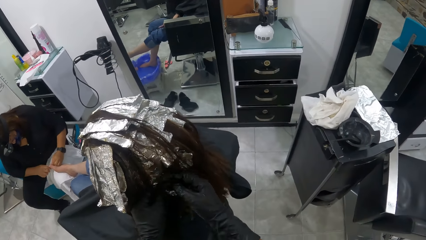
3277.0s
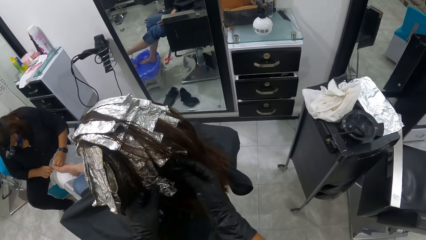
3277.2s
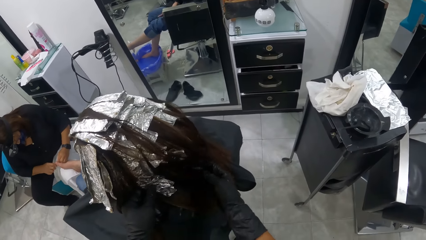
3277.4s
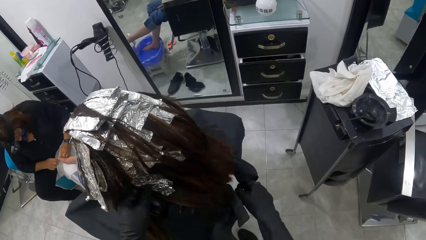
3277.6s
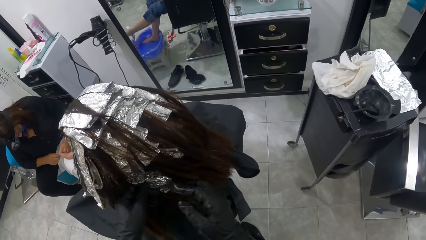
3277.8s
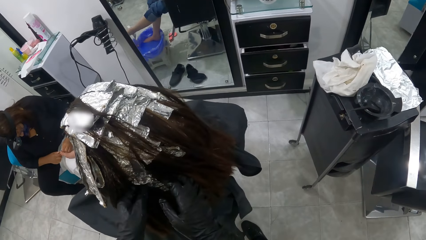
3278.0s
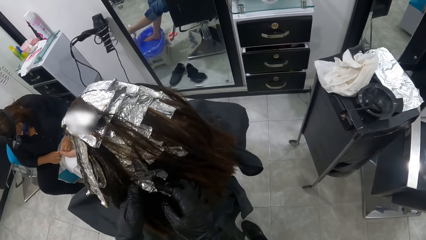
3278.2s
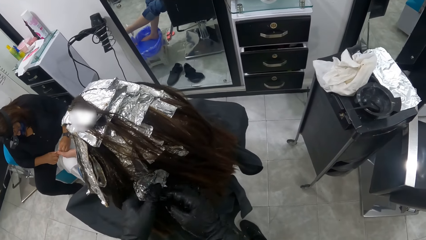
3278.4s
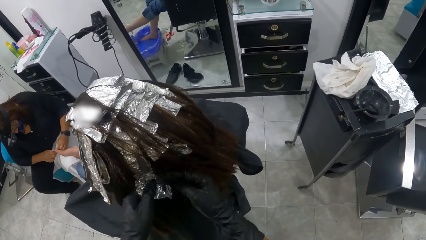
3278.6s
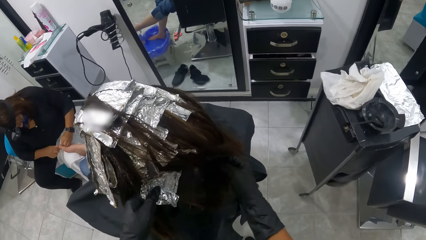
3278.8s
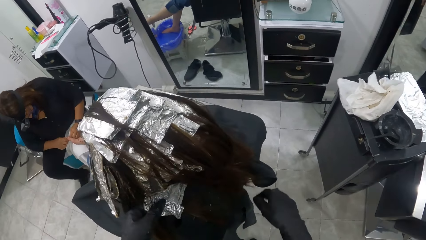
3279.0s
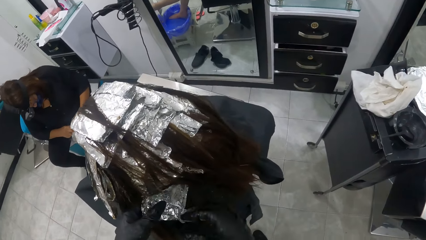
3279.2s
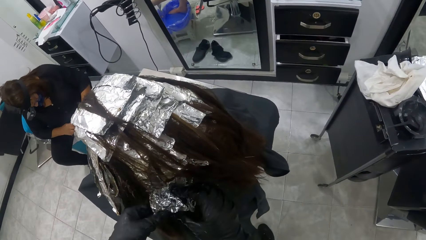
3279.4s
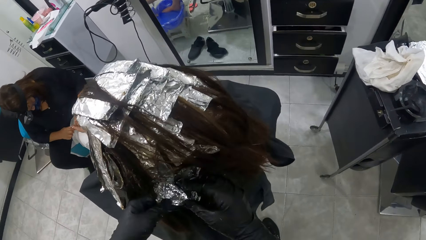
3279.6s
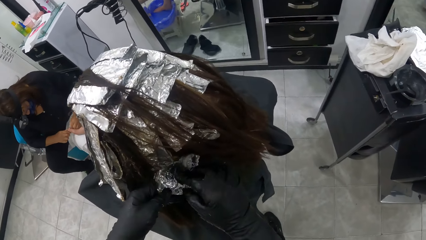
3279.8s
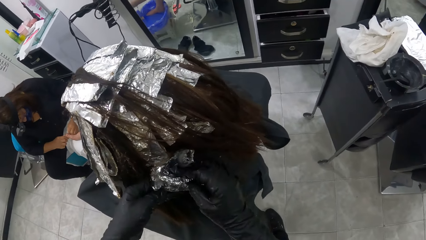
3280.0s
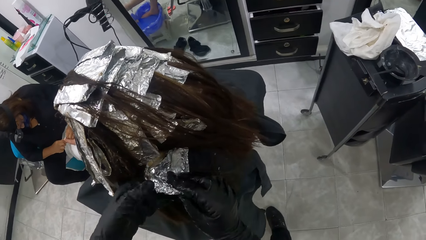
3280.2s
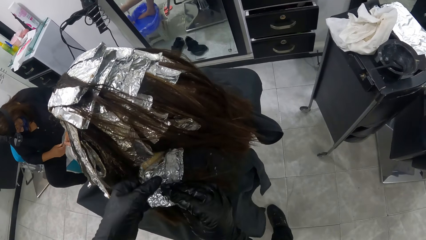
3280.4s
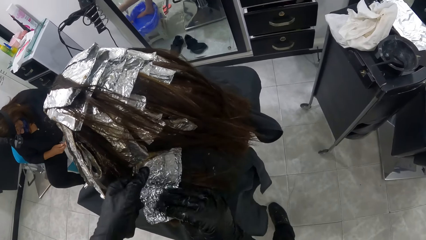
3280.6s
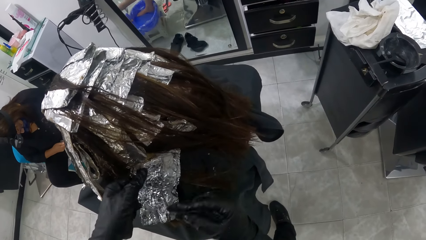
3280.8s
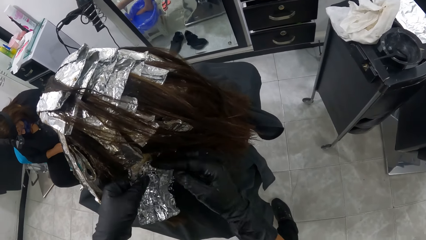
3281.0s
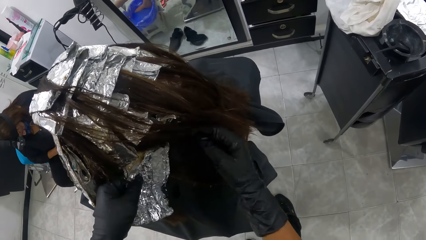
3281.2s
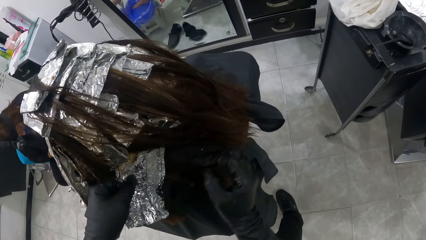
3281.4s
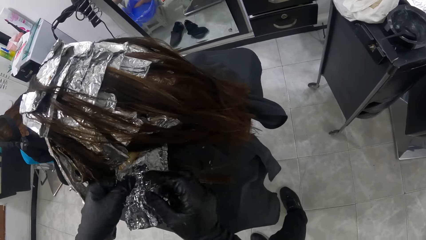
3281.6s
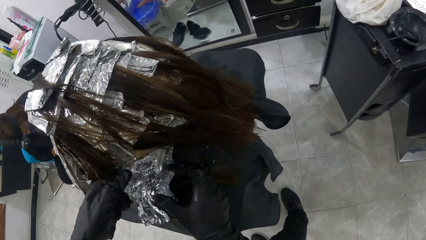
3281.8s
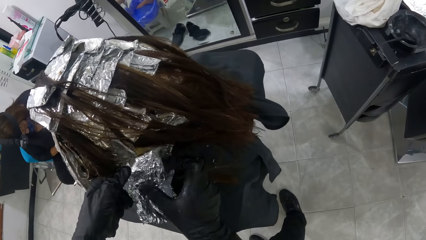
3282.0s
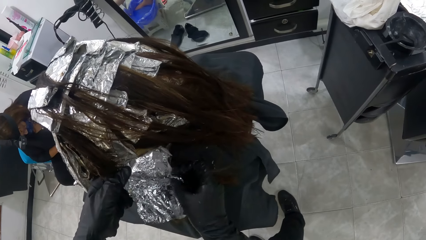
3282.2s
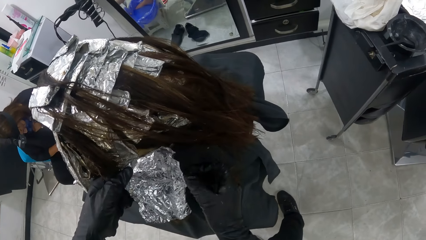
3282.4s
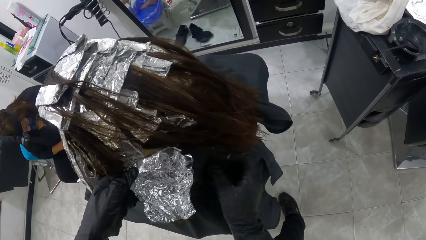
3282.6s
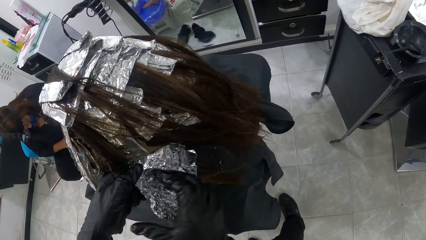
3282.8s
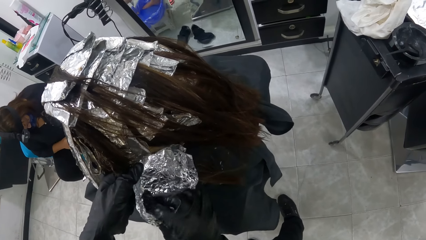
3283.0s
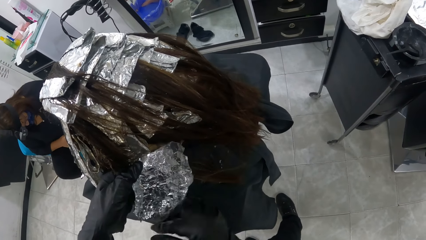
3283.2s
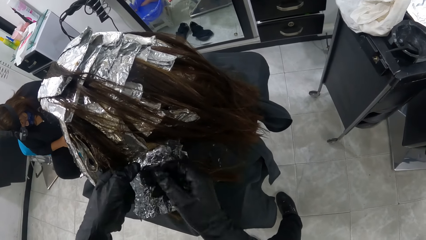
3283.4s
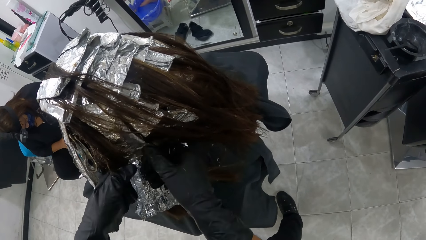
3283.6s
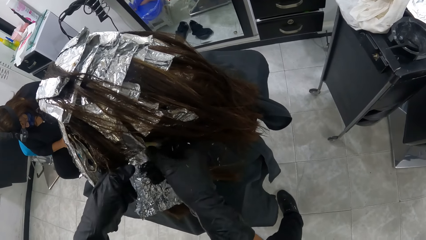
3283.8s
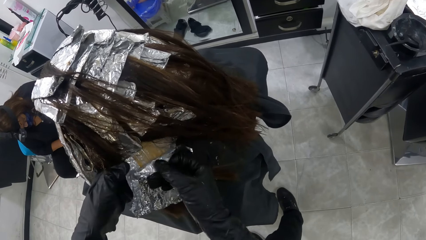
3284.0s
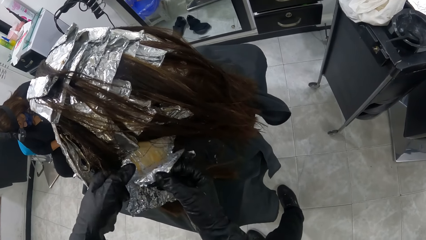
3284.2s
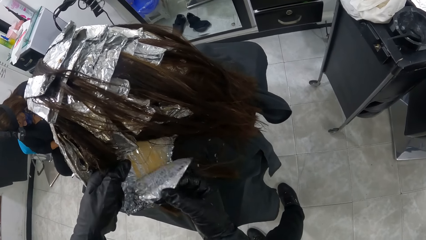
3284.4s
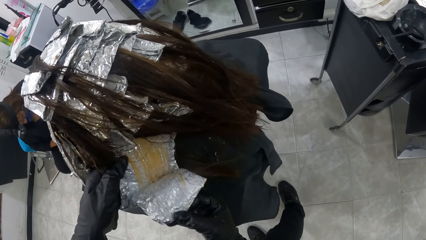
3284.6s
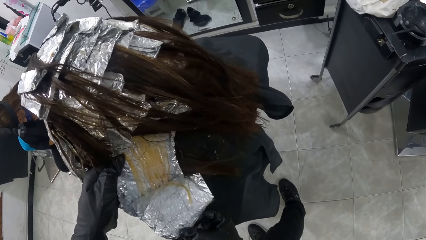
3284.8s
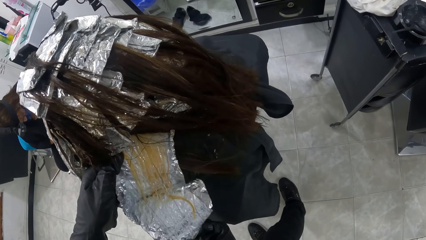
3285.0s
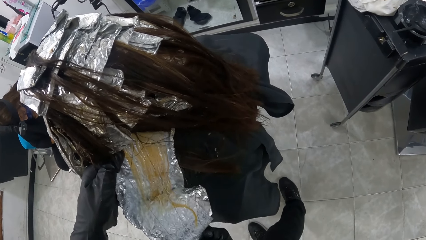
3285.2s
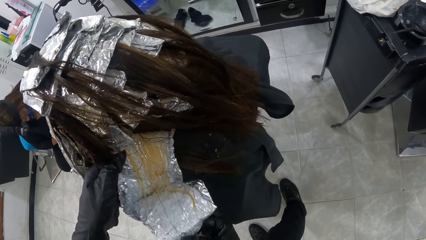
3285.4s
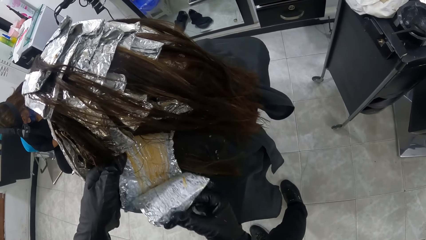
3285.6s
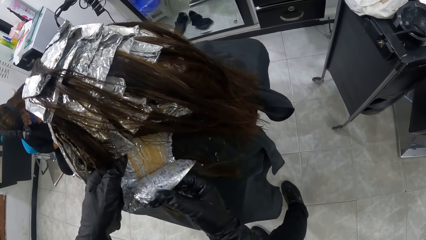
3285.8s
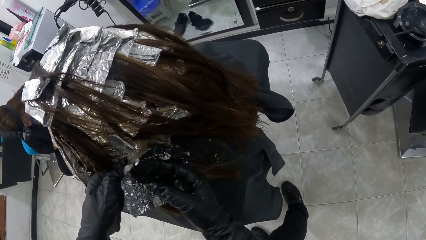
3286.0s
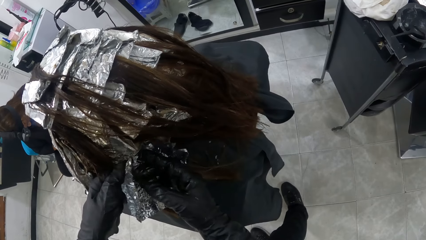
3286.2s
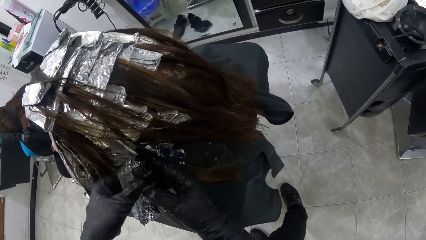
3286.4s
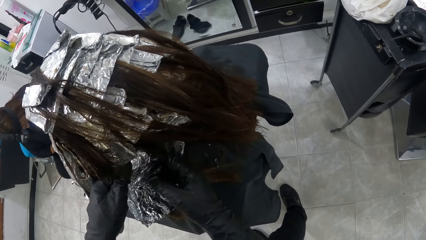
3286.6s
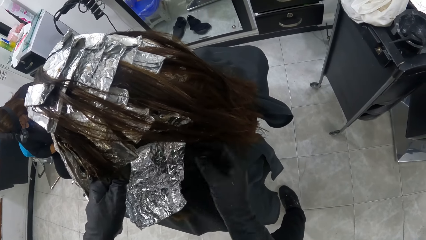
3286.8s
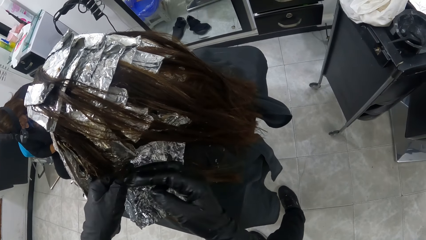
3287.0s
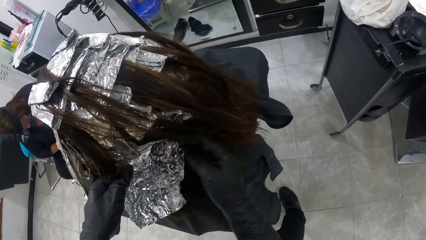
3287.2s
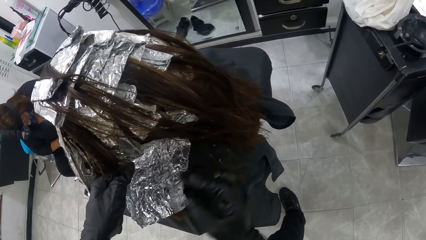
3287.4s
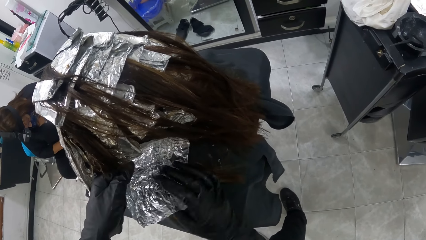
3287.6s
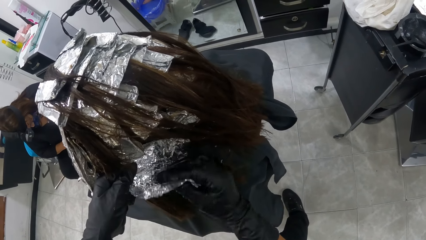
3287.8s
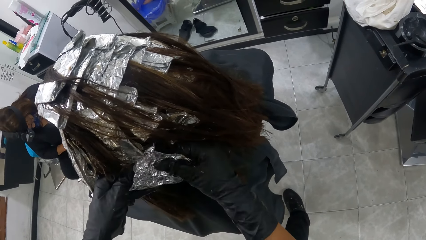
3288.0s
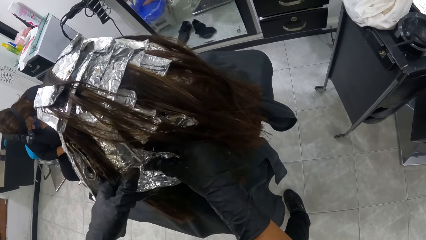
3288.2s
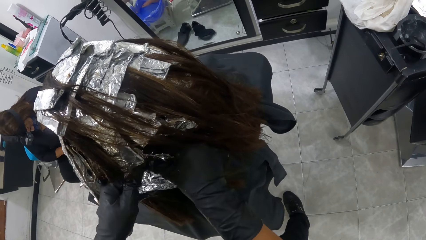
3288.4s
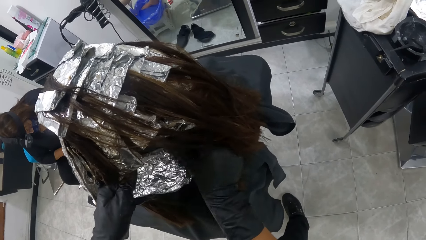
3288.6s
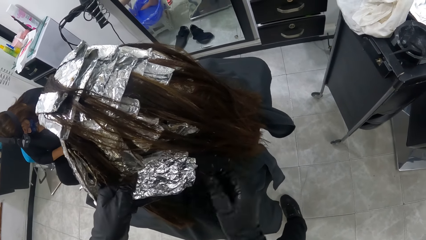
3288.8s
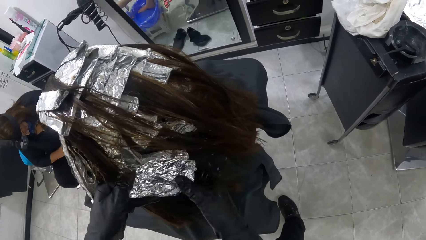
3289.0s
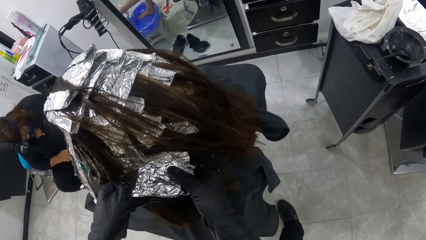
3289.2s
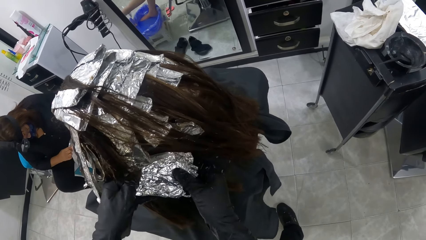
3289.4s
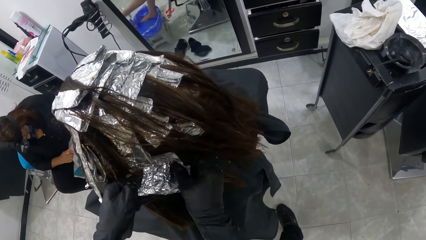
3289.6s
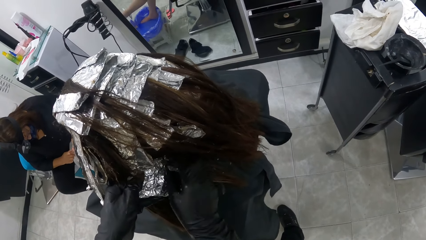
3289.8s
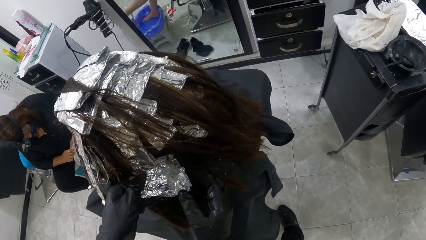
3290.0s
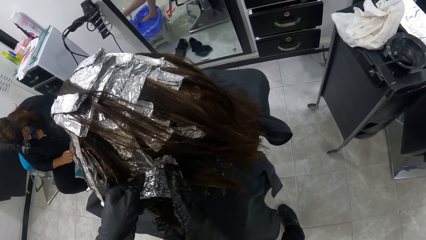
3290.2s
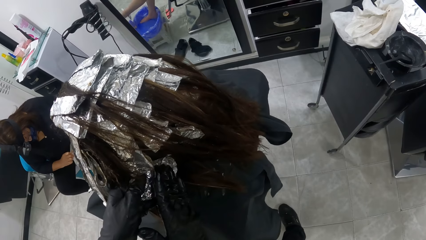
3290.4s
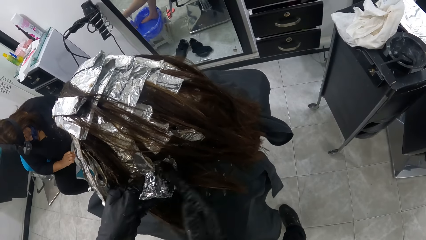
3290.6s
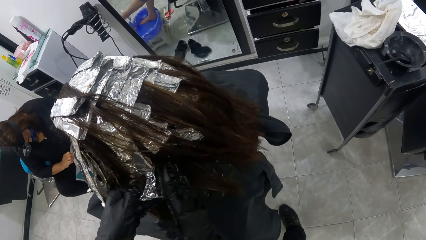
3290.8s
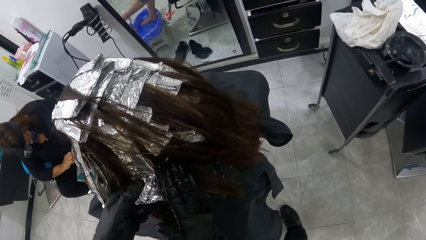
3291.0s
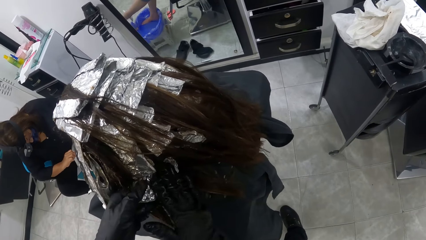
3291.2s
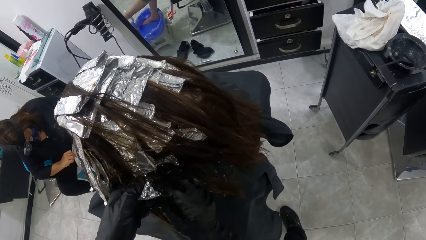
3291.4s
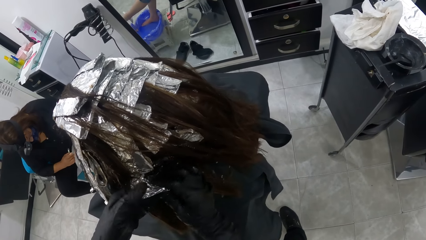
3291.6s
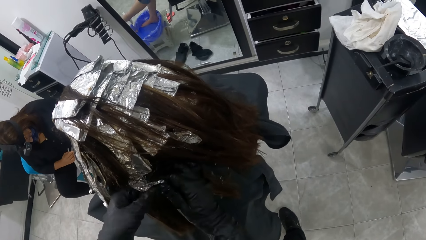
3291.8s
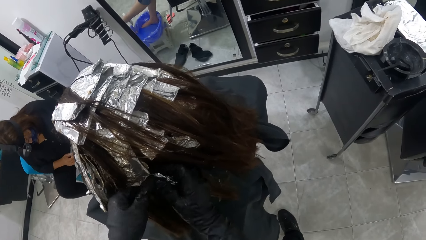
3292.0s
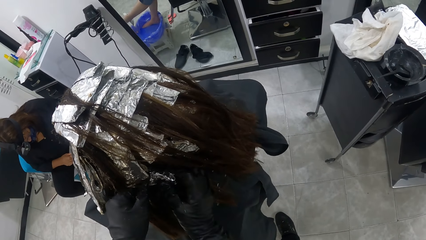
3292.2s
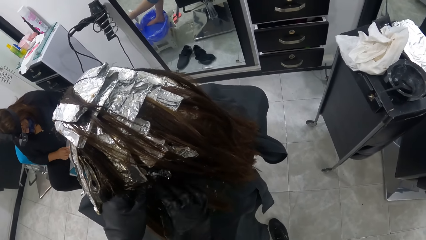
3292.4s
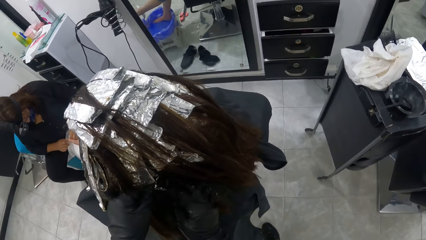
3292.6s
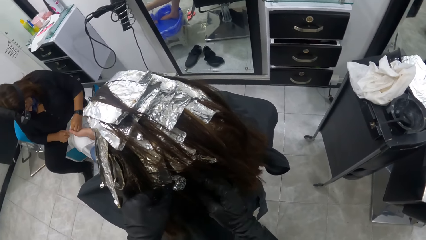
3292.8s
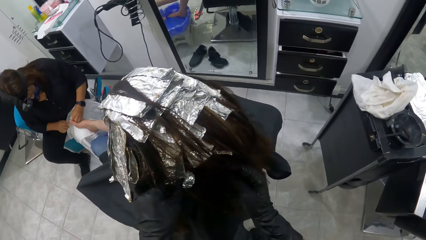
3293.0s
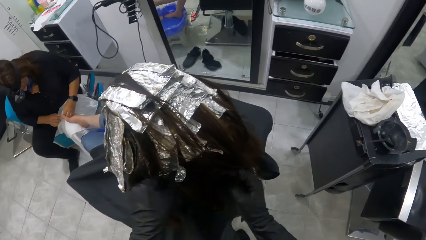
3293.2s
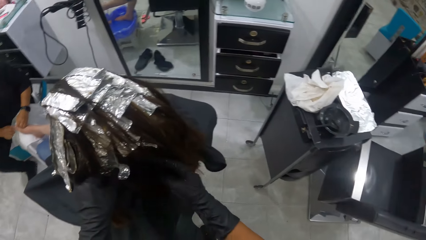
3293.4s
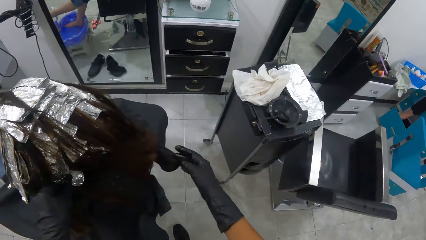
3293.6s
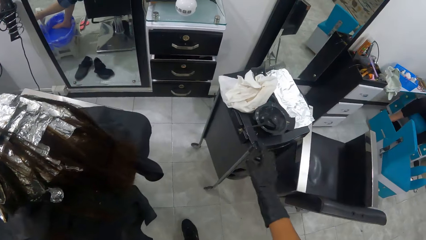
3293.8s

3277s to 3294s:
The camera wearer unfolds a foil on the woman's hair with her hands. She folds the foil on the woman's hair with her hands.
